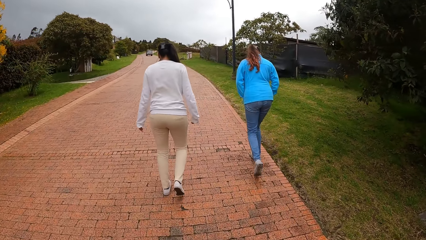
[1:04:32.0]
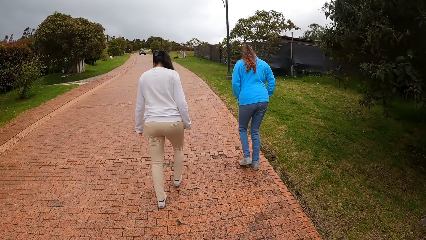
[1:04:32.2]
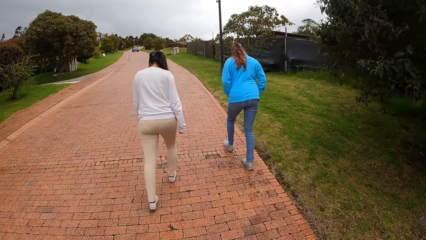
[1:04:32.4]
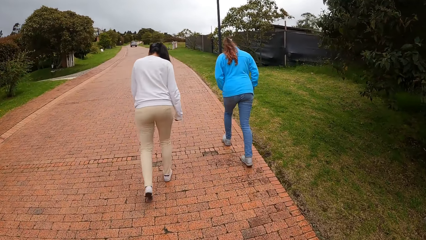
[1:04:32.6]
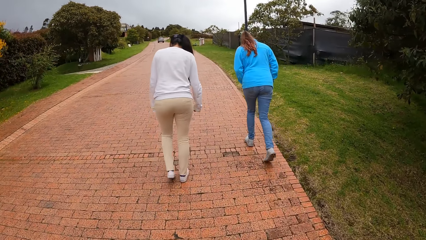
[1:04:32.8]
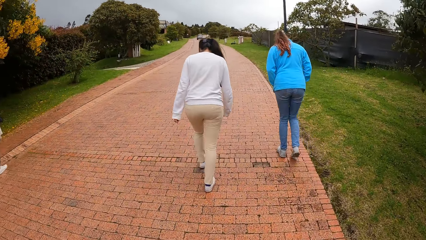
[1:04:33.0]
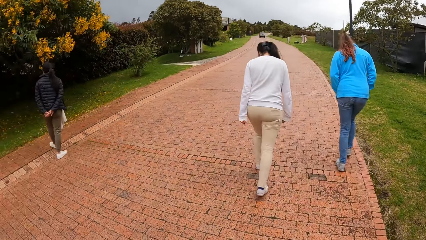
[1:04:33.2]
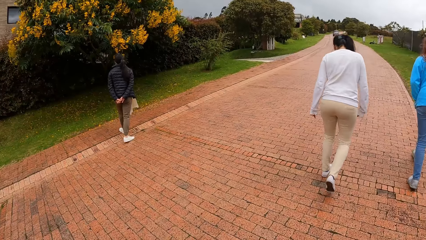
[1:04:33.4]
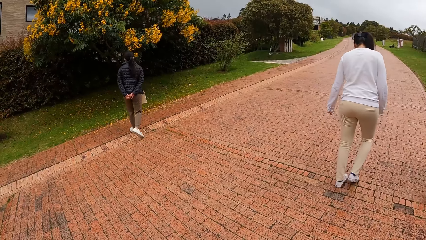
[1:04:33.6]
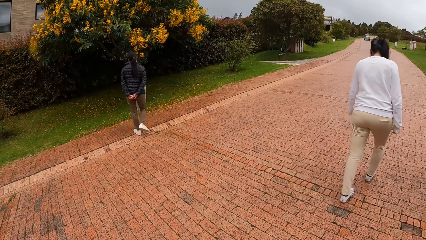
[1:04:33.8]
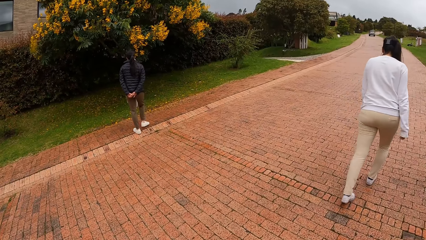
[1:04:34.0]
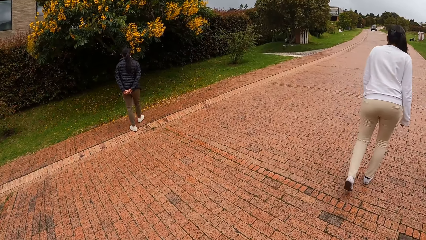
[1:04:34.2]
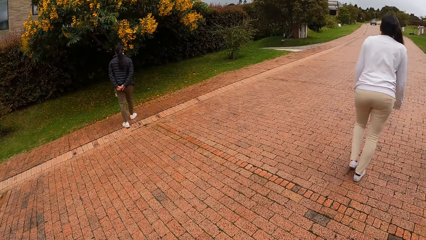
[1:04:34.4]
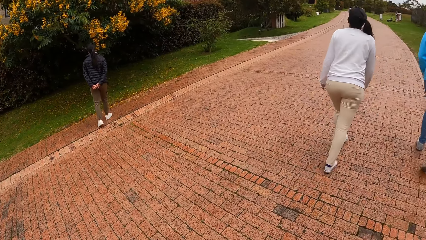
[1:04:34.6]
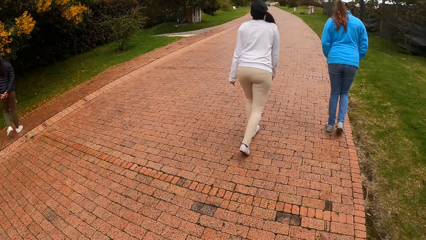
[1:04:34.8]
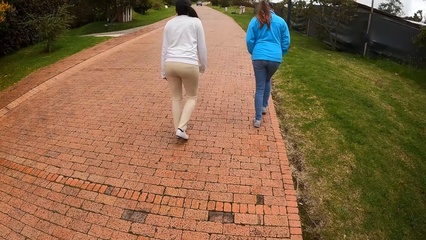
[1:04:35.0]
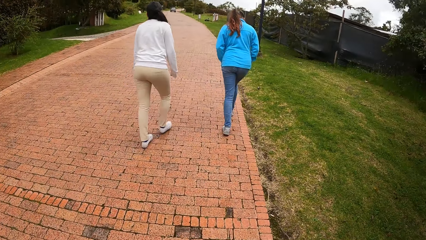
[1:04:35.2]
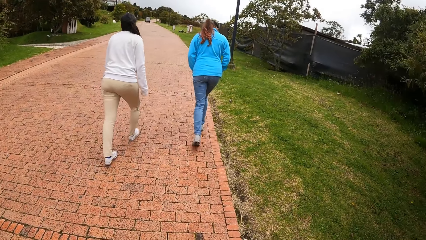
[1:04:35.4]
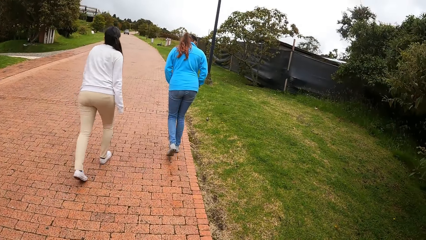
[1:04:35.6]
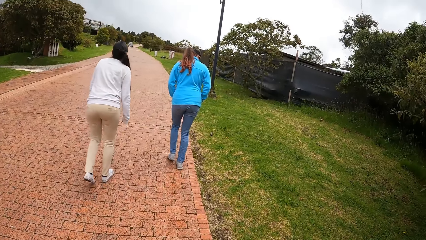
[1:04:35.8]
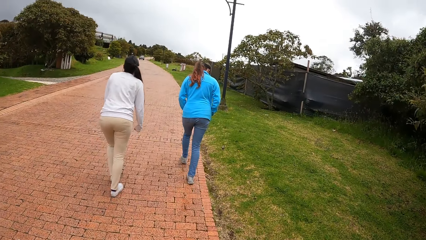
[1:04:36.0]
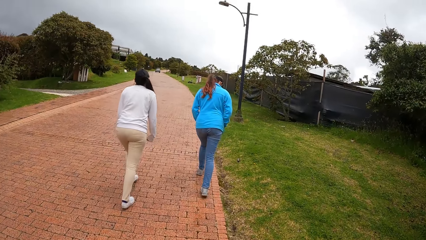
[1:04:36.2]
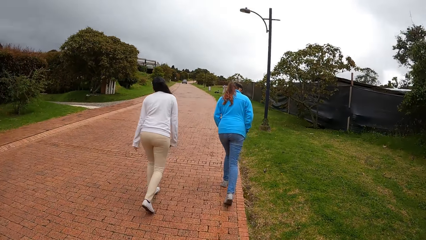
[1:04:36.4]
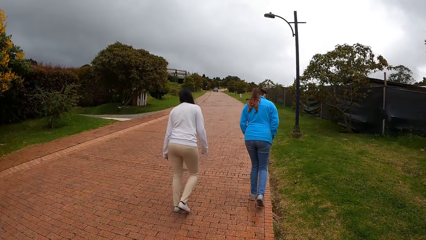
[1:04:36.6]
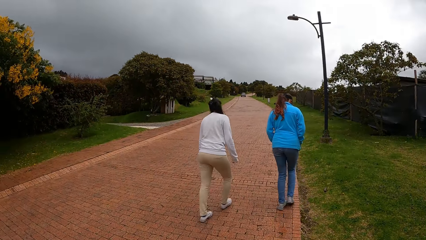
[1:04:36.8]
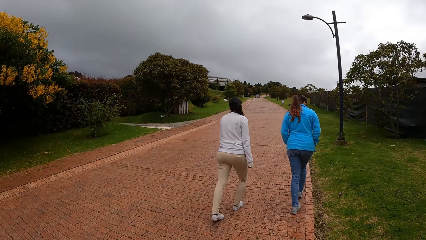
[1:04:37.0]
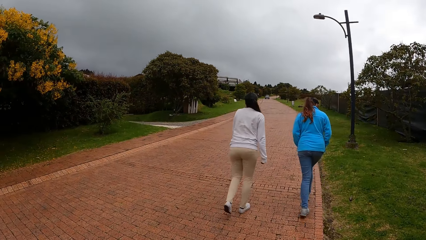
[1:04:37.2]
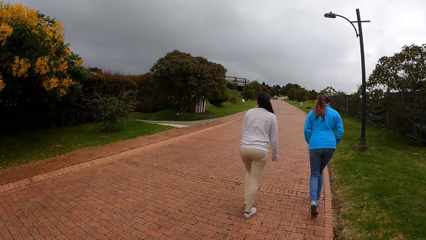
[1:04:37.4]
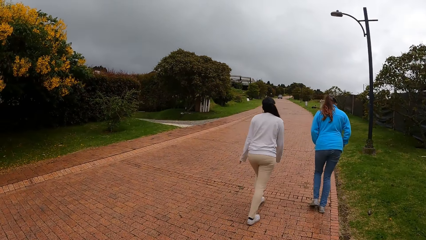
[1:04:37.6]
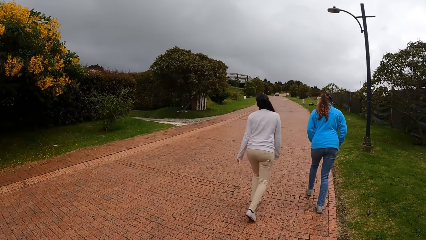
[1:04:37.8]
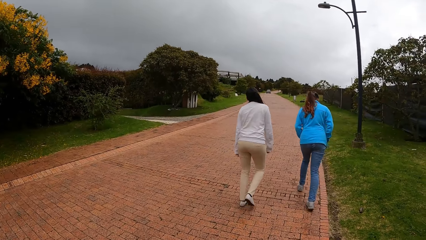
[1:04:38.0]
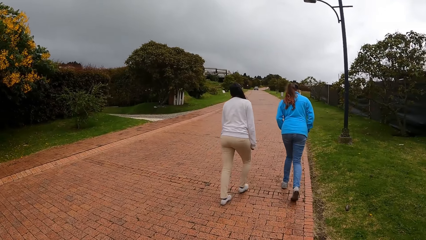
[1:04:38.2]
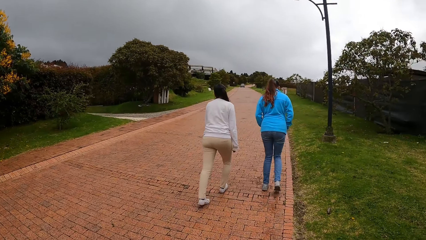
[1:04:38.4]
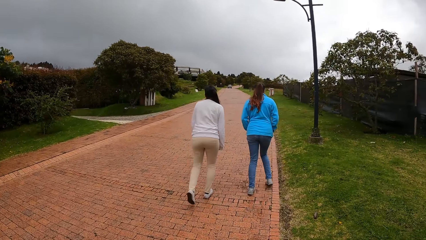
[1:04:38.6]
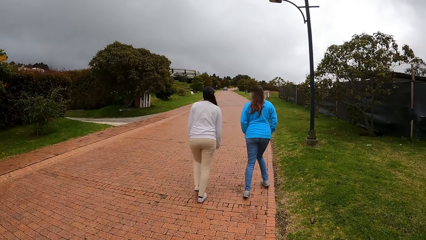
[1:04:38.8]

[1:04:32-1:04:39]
A woman is on the other side of the pavement.

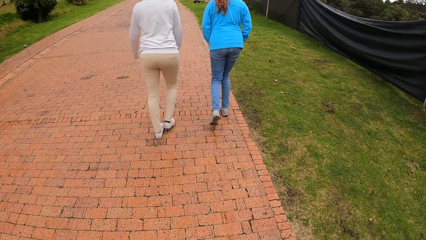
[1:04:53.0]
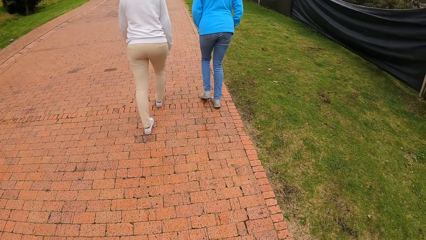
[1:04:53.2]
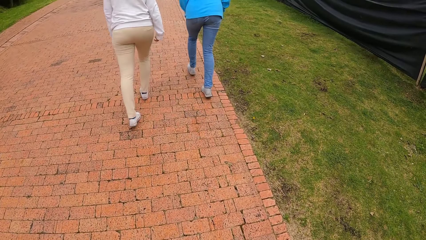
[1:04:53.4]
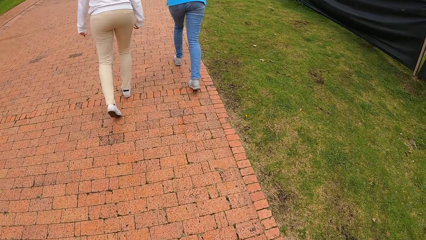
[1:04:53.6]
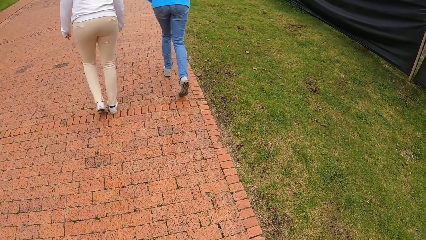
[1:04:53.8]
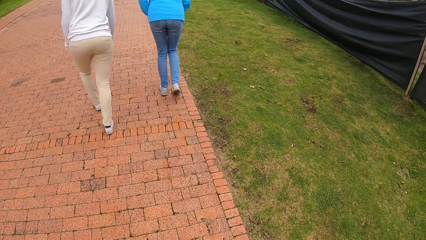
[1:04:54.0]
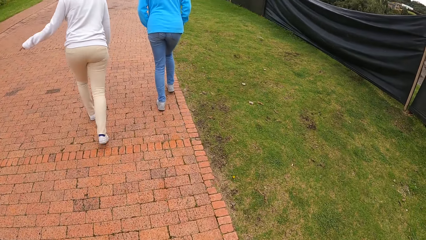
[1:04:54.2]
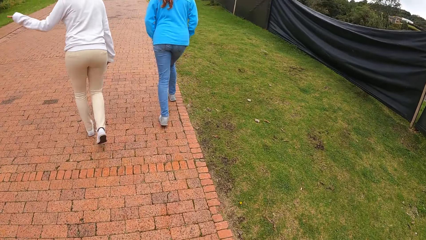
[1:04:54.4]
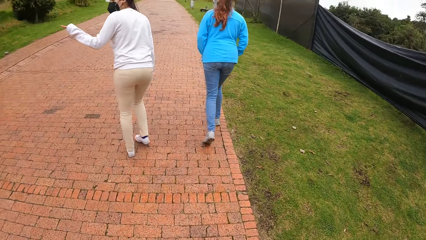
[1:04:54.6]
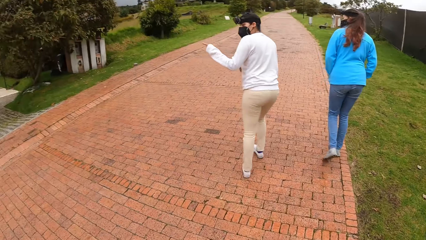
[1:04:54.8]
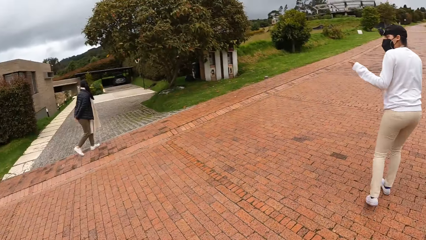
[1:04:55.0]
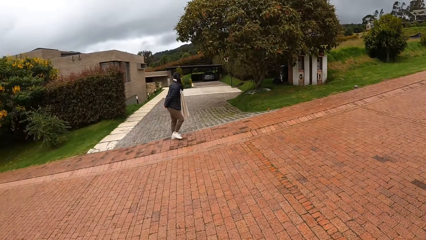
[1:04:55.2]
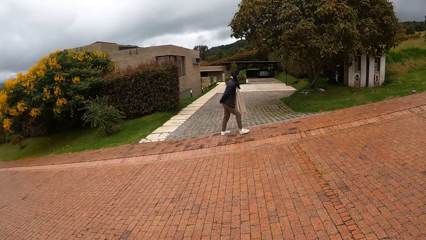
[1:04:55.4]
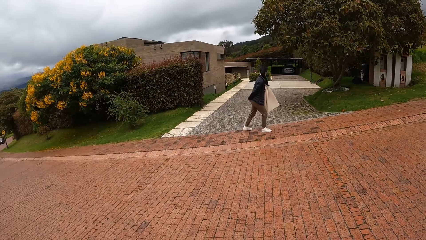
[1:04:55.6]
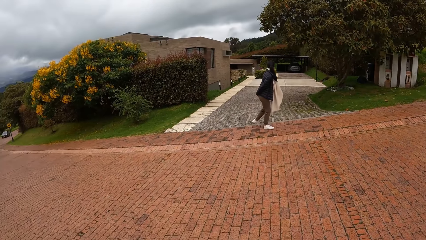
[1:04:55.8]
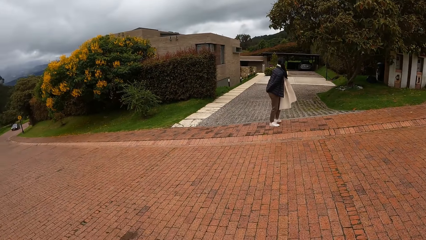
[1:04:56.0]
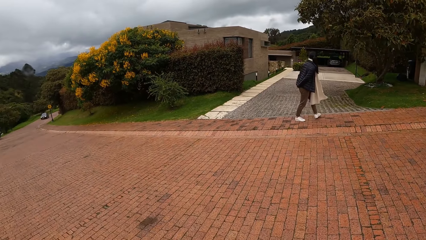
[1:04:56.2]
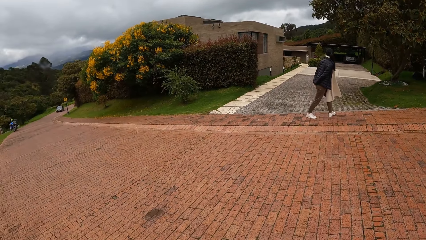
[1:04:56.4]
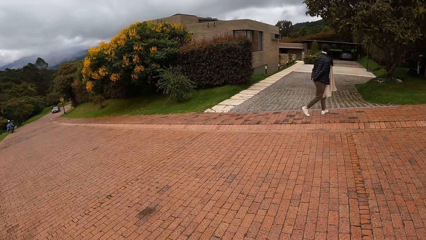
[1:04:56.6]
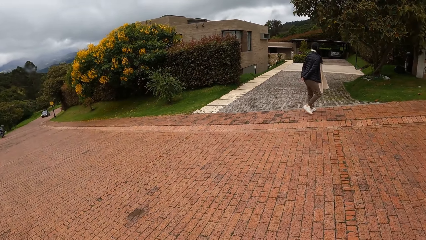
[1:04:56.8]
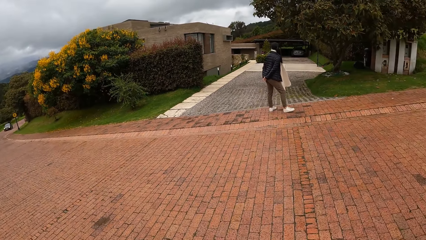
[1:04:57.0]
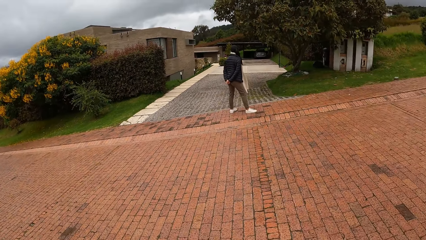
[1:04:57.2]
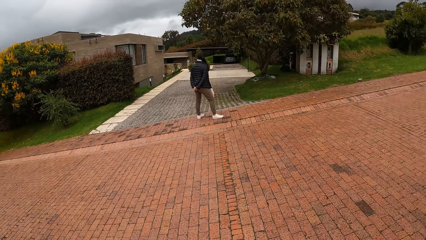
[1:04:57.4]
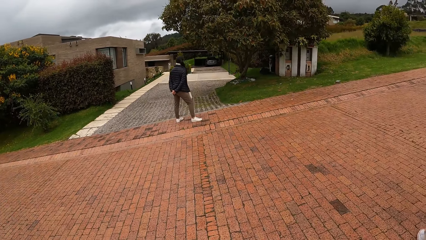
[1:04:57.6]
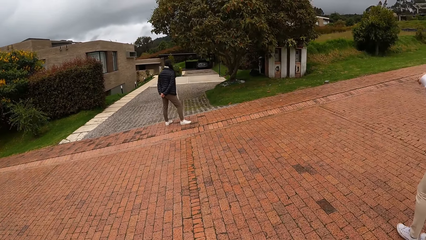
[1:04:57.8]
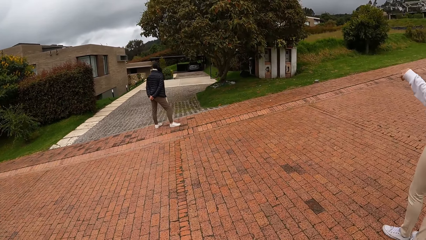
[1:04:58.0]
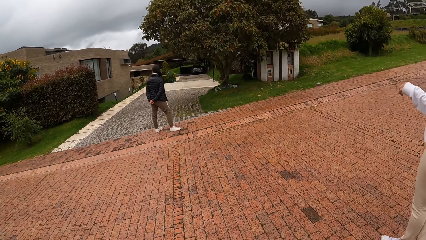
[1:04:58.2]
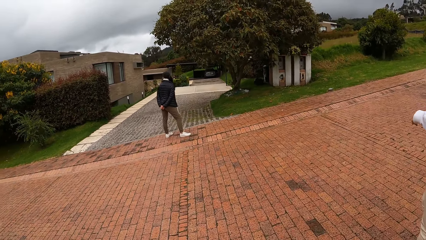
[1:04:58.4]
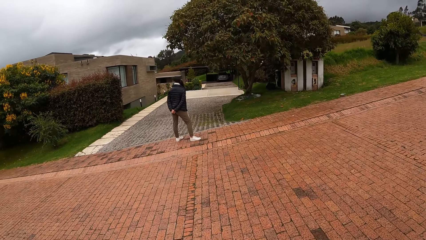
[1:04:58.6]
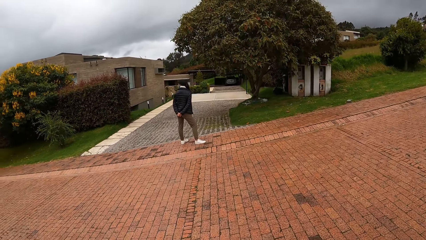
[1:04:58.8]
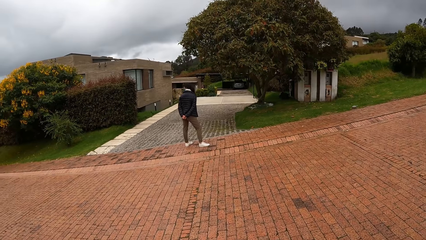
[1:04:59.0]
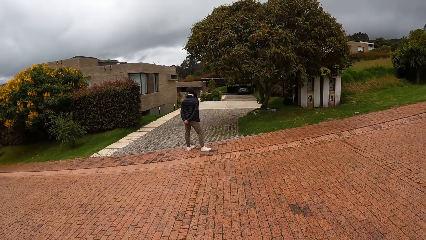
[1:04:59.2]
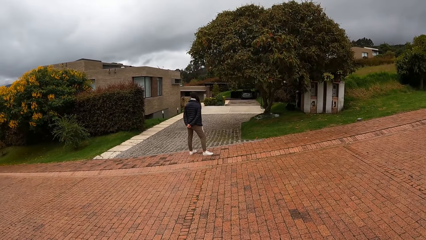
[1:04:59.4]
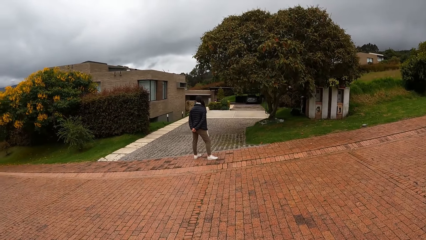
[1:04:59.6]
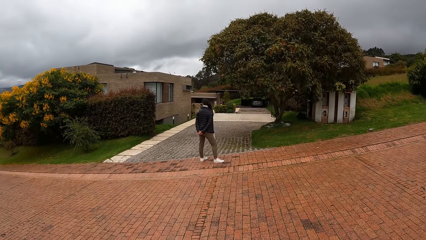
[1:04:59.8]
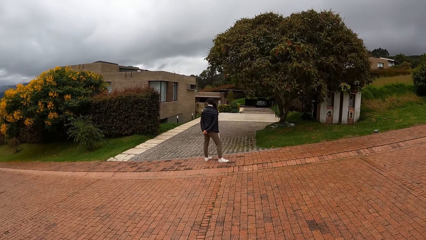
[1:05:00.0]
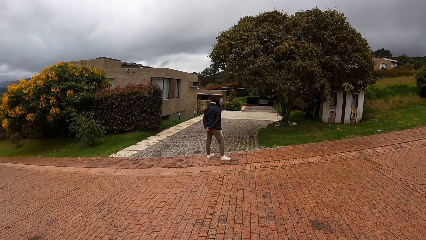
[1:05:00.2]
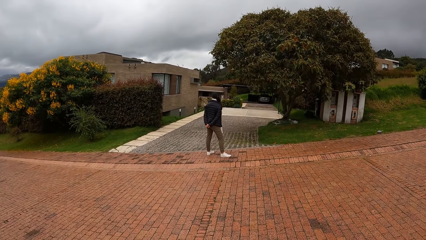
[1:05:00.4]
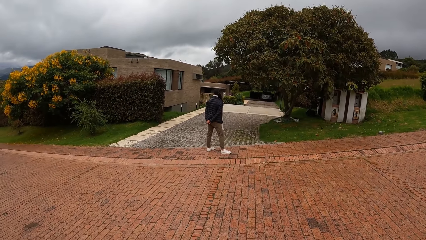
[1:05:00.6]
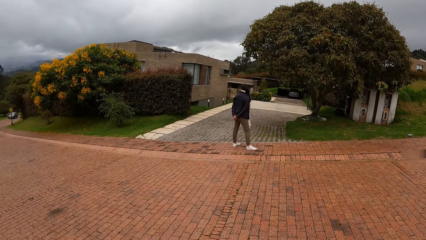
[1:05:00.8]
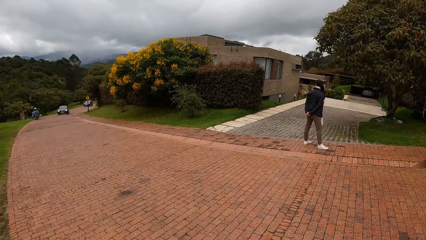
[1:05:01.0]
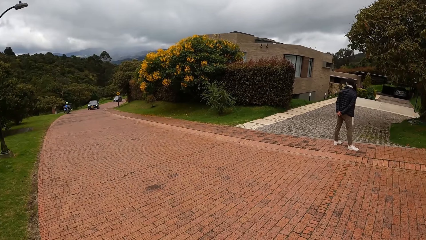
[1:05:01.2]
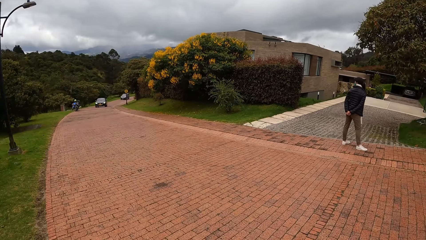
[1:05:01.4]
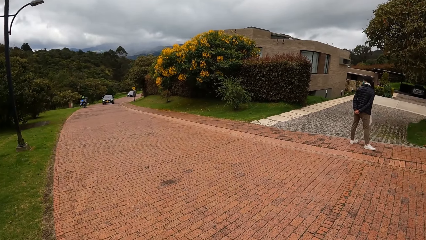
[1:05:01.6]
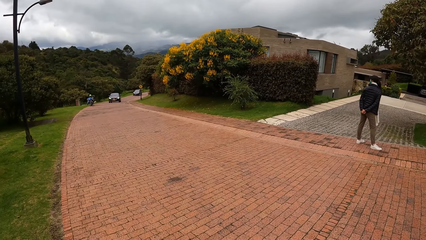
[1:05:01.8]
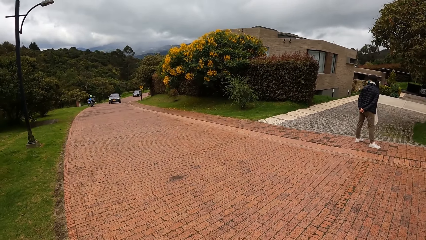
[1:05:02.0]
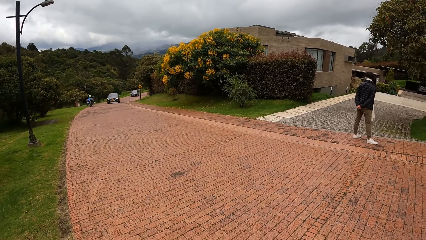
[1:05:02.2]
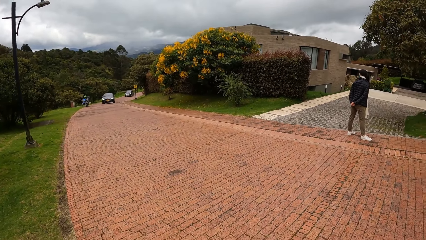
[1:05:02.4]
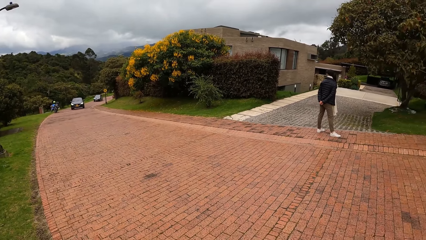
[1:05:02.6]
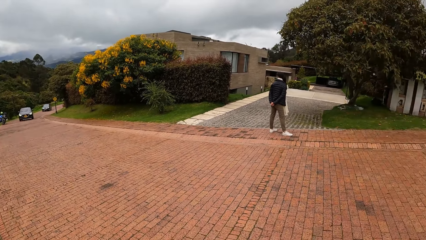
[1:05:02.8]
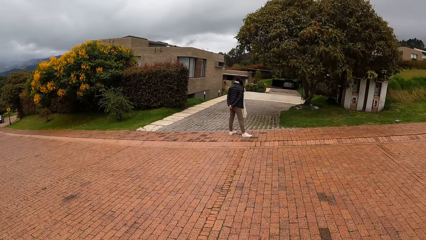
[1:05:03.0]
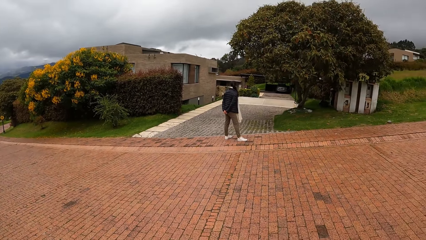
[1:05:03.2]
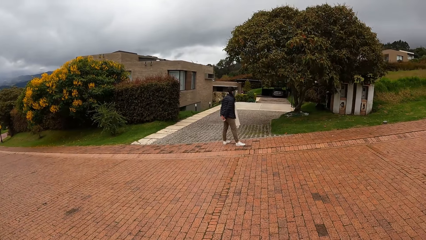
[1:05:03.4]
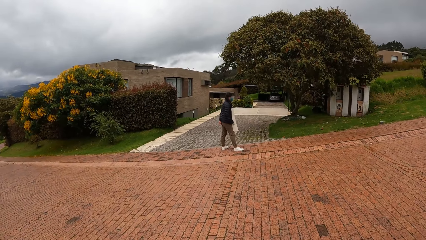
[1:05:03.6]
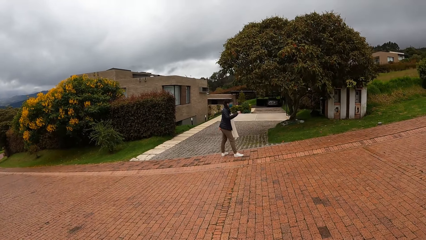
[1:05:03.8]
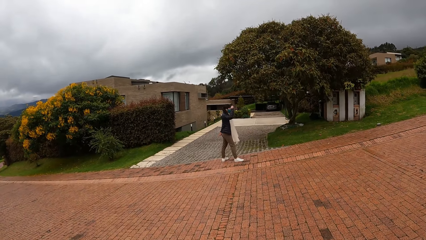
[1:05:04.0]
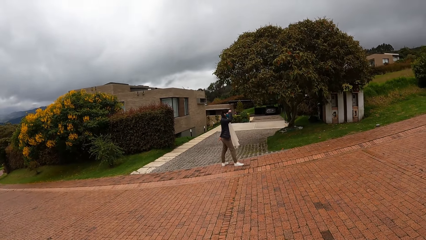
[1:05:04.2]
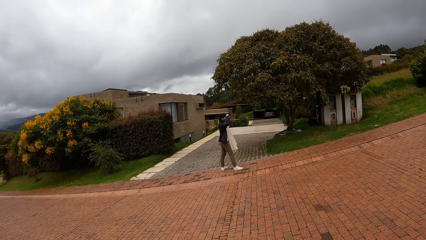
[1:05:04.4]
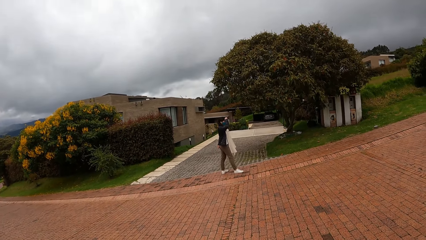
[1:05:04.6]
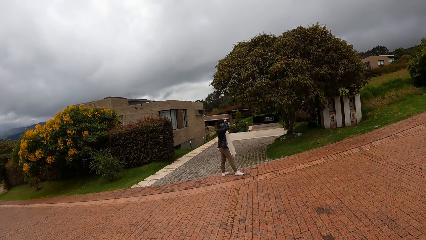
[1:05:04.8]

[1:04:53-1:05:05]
A woman points her finger out. The camera wearer looks at the driveway. Another woman stops at the driveway. The camera wearer looks at the cars.
